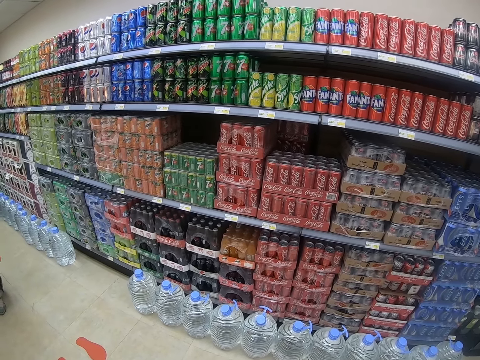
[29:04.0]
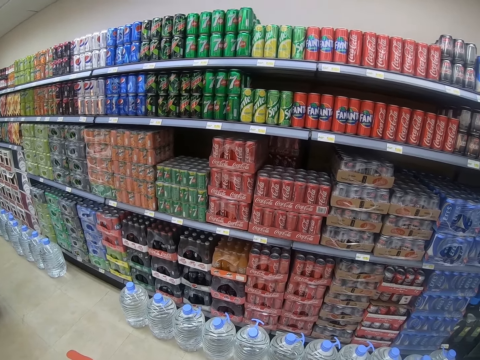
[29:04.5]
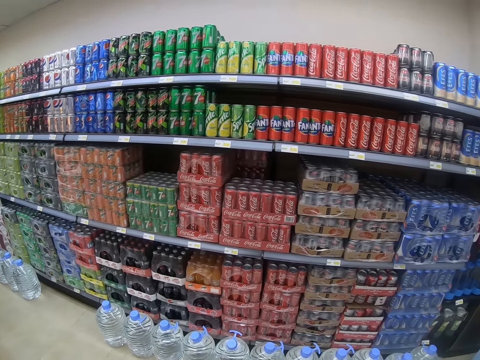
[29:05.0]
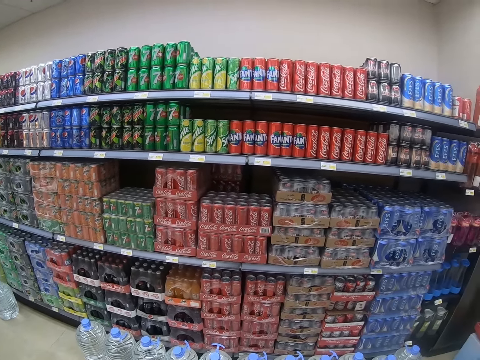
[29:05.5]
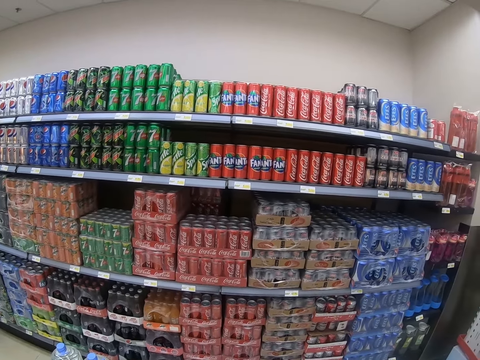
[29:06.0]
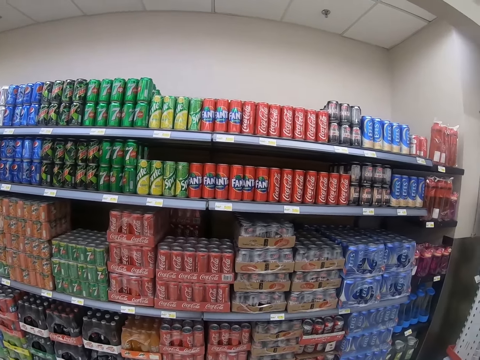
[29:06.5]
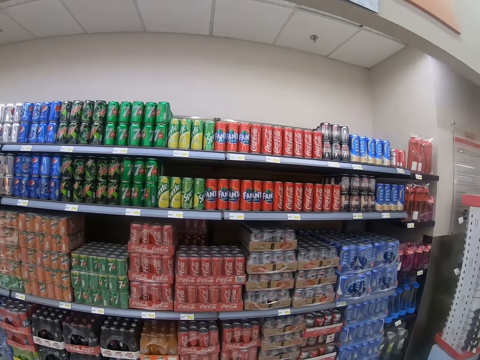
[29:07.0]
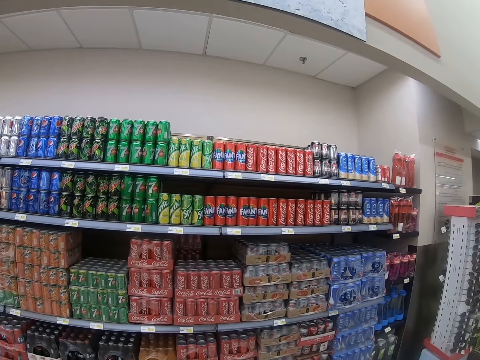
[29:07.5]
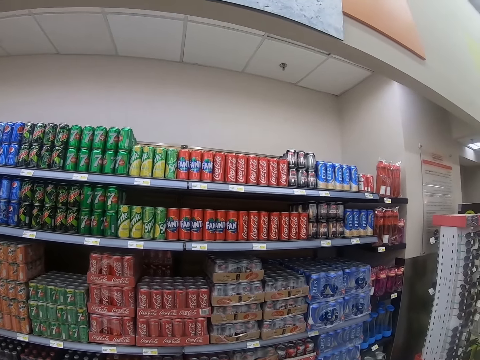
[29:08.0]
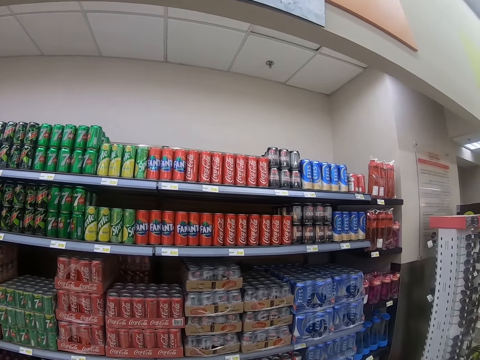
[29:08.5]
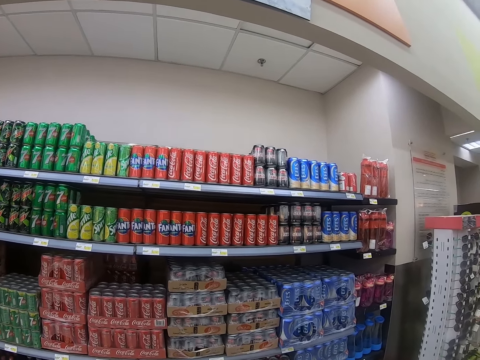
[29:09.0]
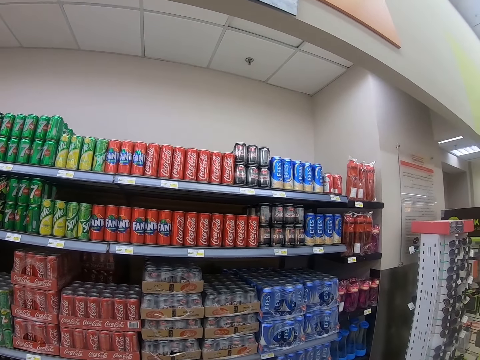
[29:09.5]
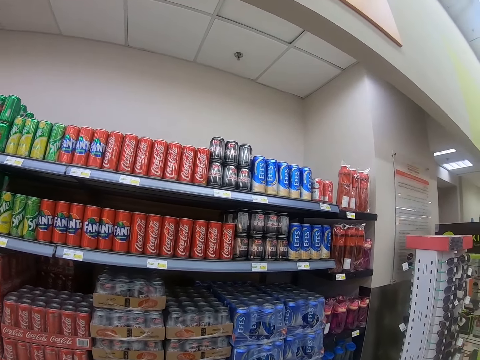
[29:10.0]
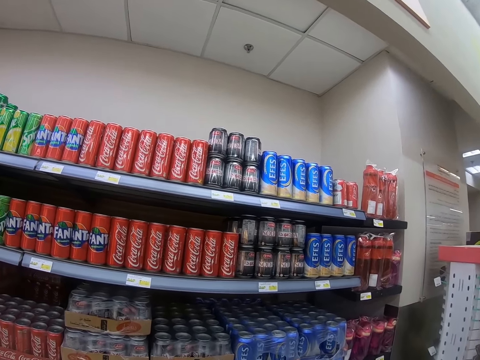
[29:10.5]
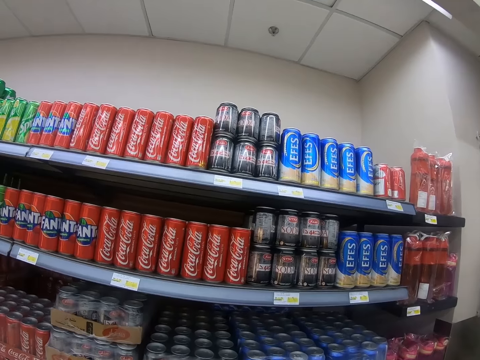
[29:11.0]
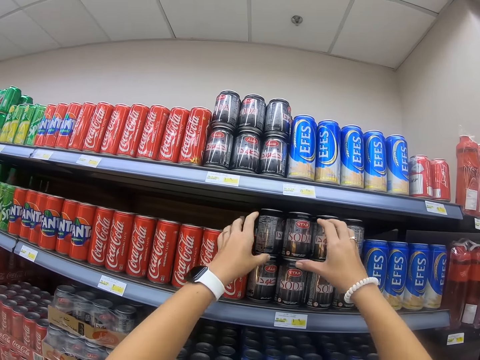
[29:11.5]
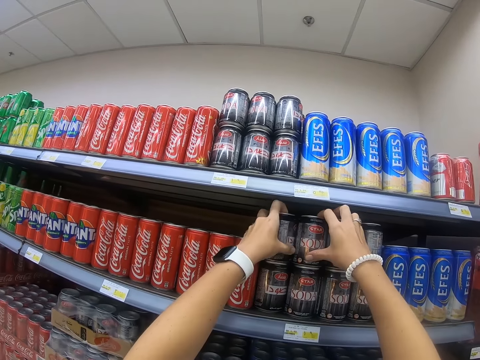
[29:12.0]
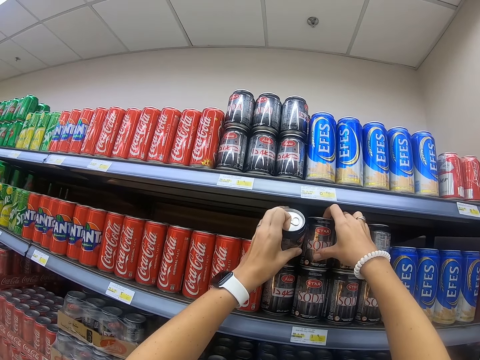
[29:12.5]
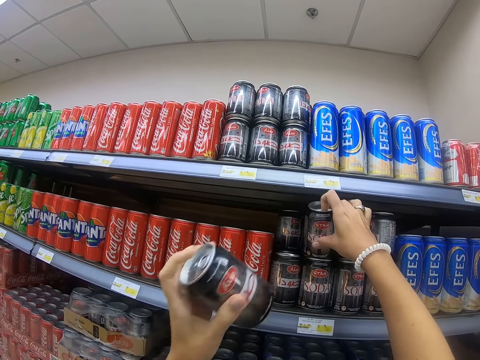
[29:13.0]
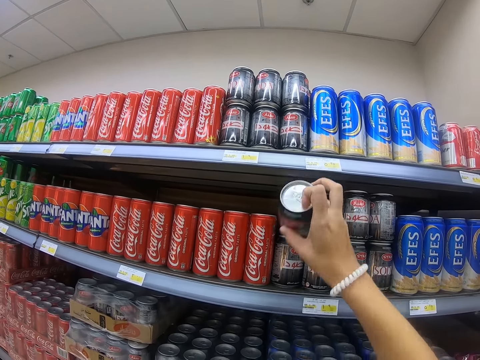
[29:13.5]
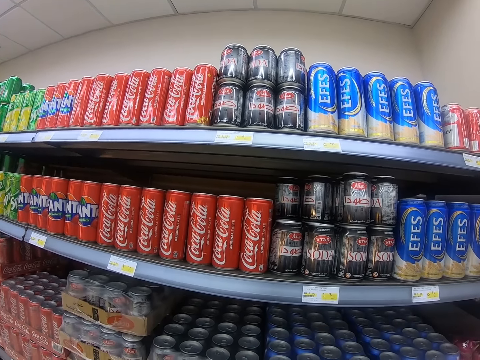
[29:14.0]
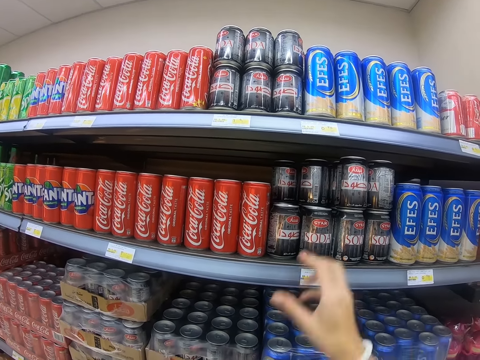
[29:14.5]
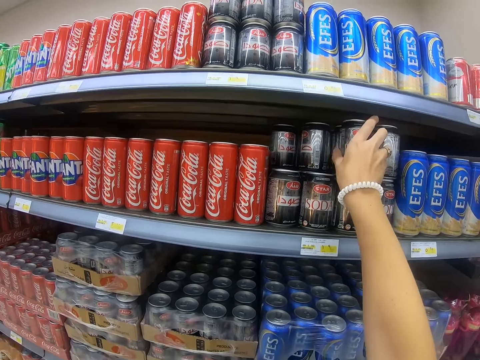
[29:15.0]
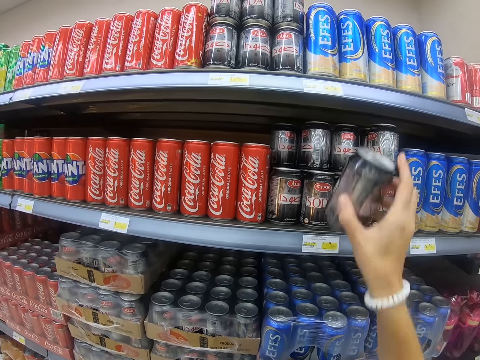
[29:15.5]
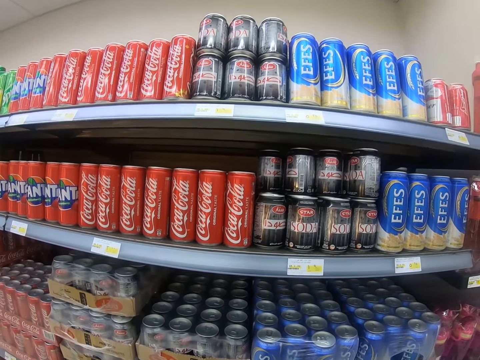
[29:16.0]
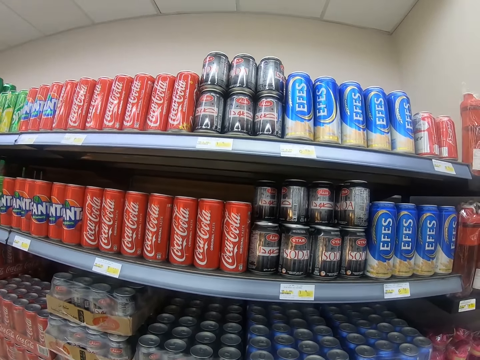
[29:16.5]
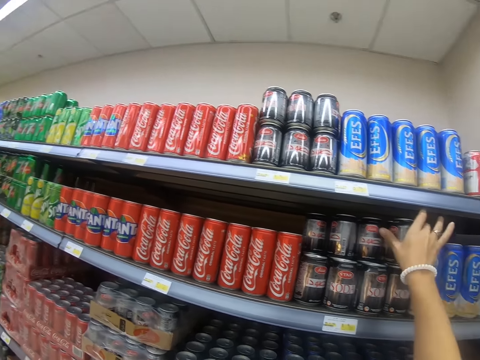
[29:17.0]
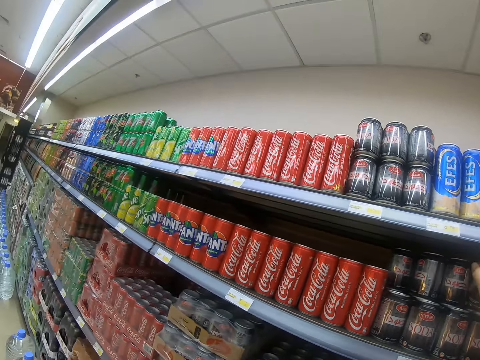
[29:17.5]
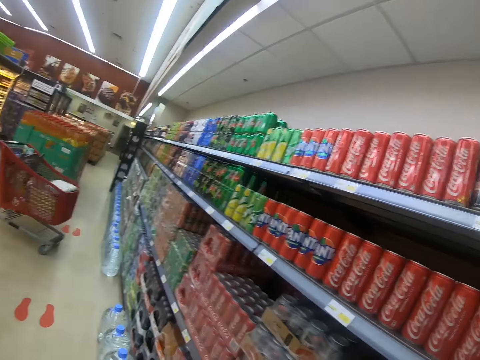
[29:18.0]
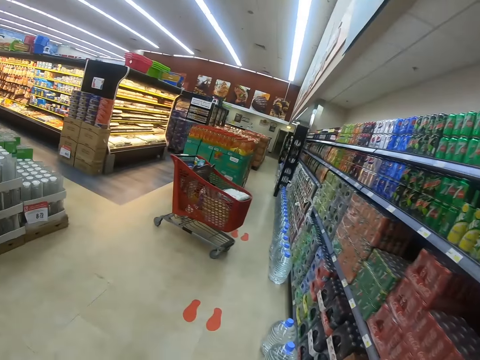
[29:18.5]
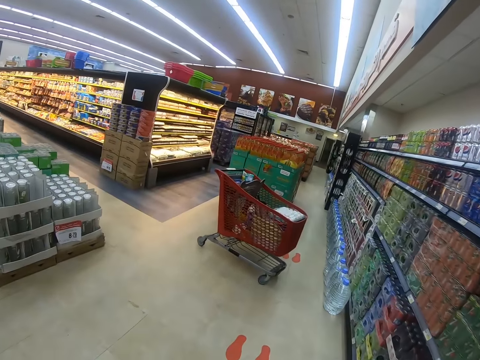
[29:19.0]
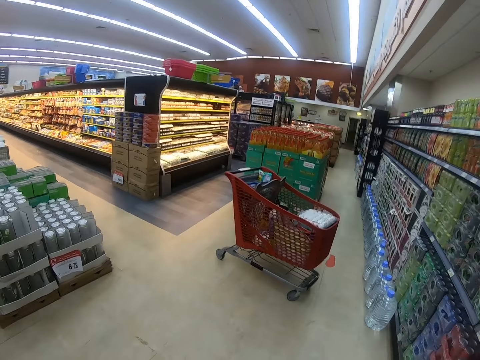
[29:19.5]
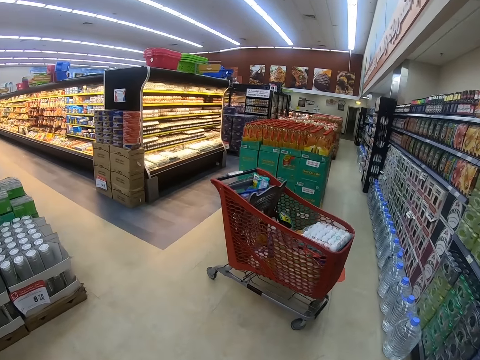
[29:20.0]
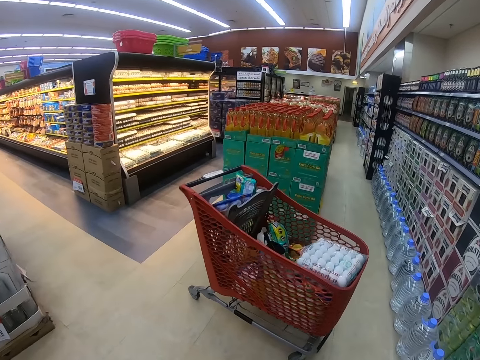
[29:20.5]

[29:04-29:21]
The camera wearer stops around the shelf and looks around the supermarket shelf. They step forward. They pick soda cans. They pick a soda can repeatedly. They step forward. They walk around the supermarket and look around the supermarket shelf.

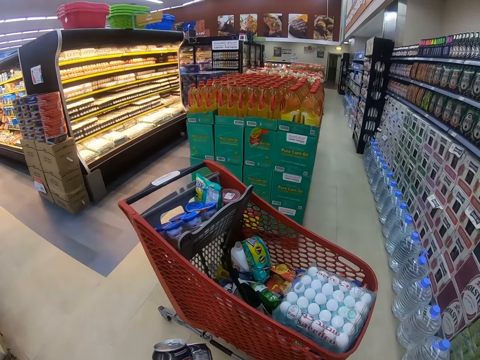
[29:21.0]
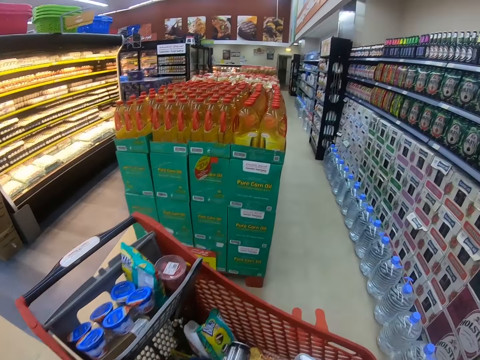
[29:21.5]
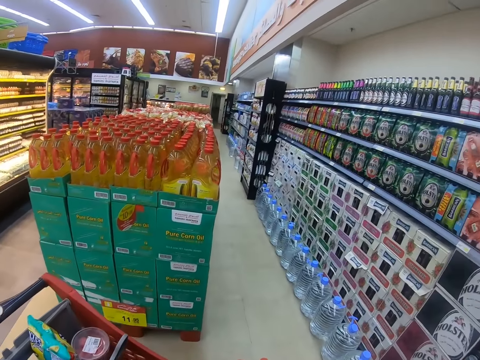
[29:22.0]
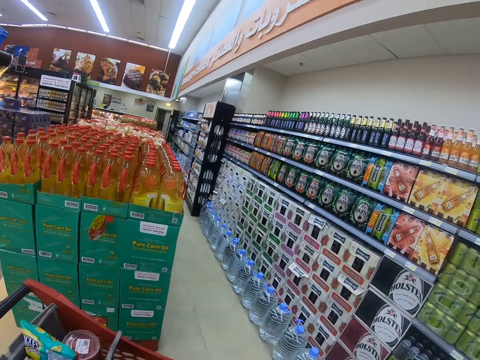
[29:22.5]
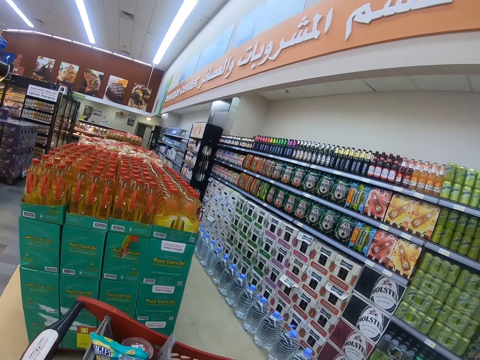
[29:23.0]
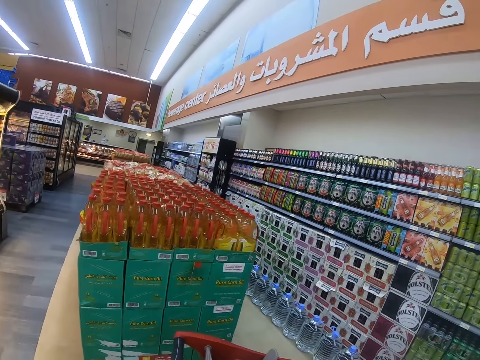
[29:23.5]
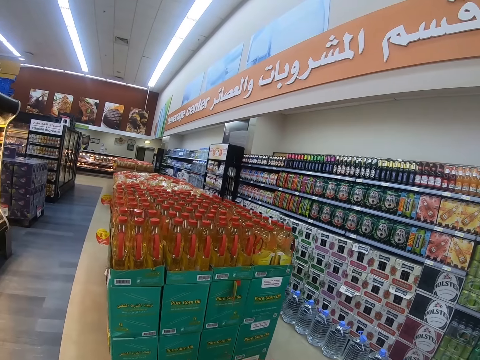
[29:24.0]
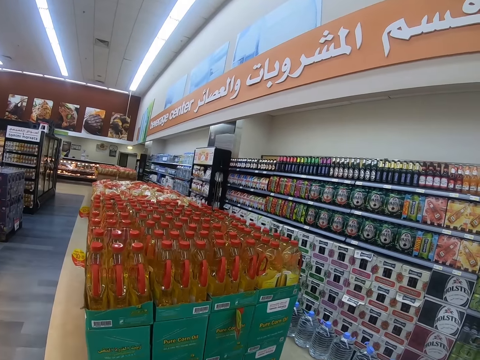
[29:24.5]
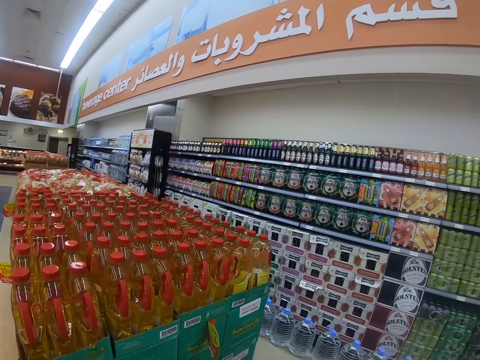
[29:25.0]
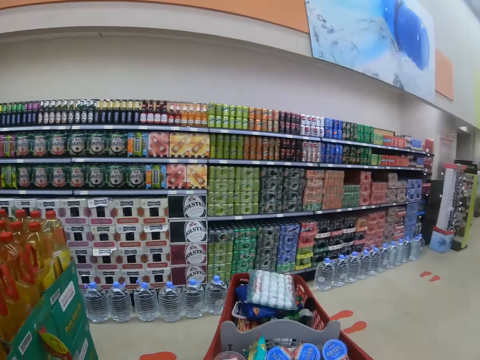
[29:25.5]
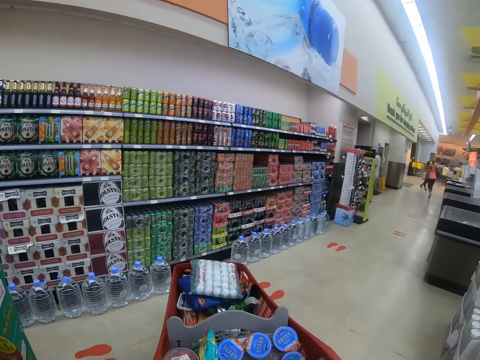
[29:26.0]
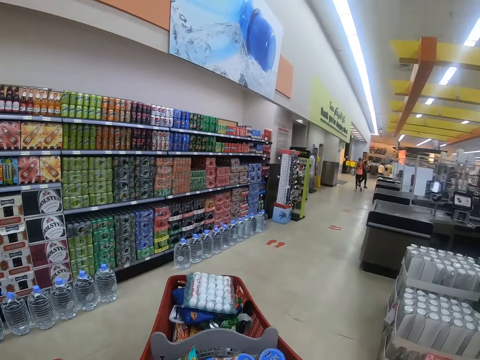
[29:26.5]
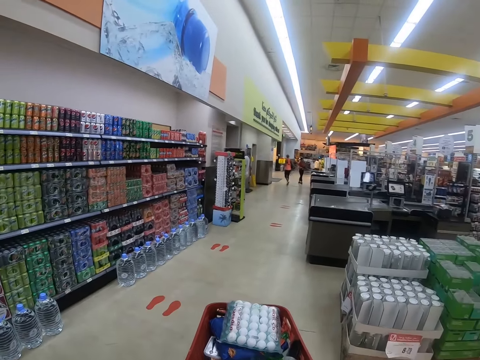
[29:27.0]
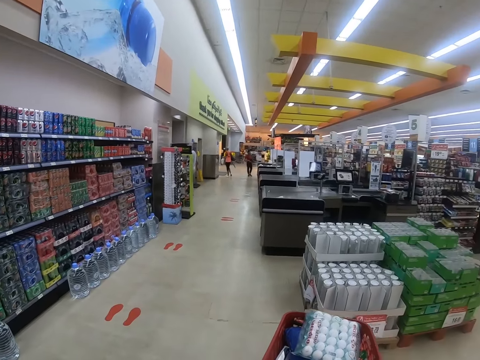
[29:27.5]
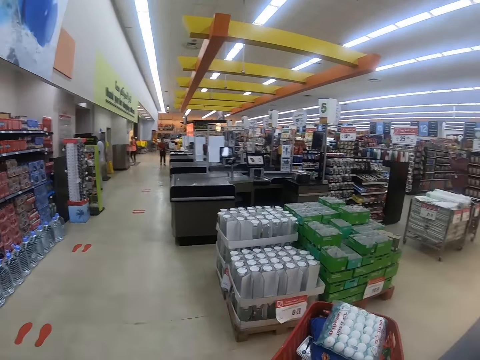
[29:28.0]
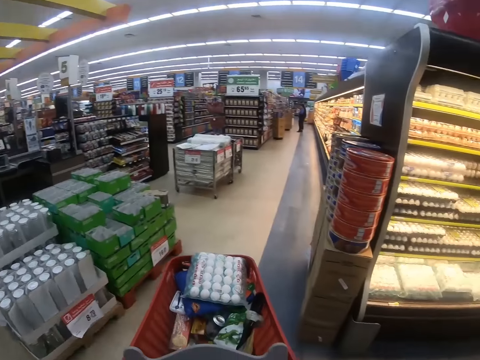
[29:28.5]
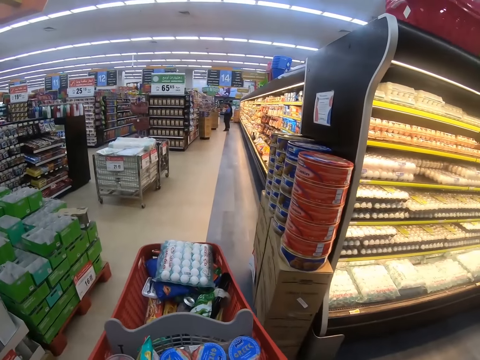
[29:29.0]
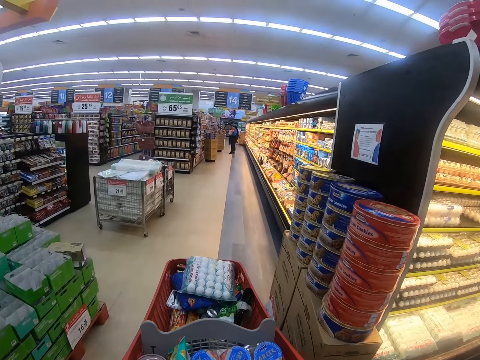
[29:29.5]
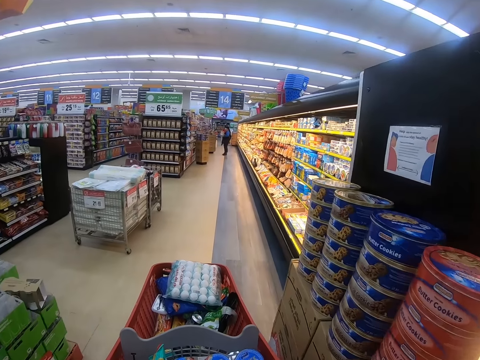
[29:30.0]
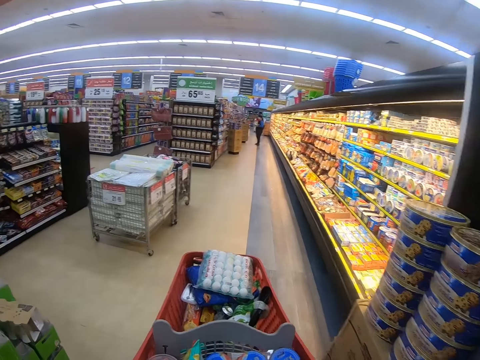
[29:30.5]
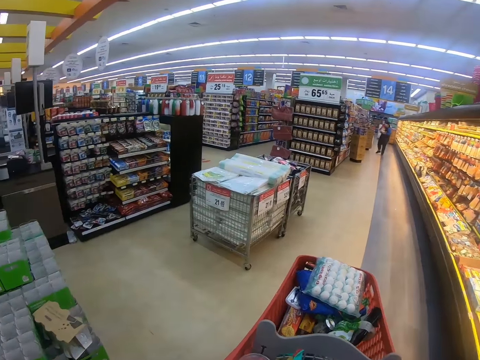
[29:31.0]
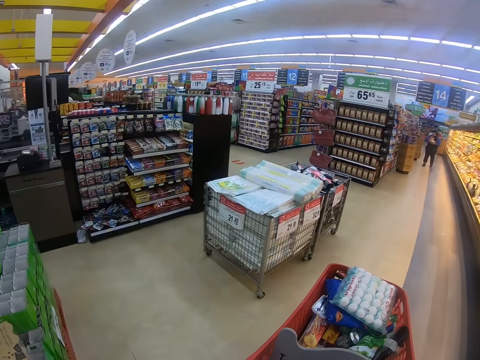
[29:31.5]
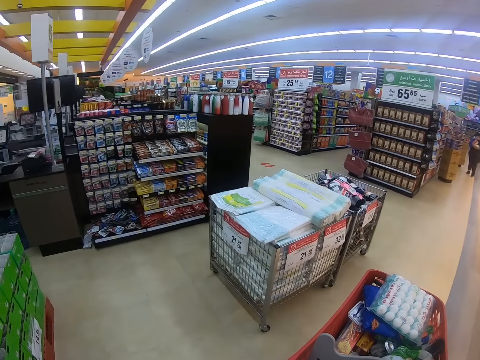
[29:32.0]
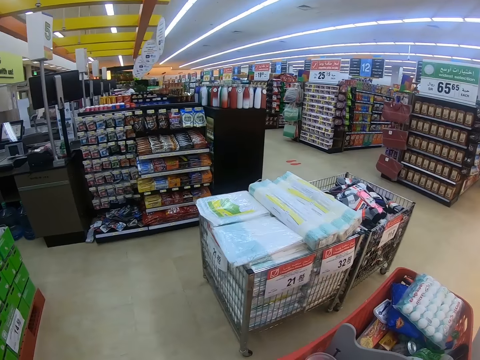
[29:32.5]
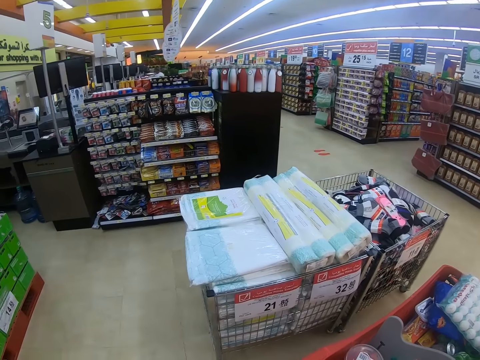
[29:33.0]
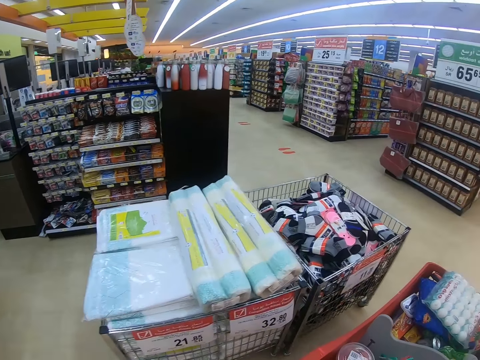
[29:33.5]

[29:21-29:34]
The camera wearer puts the soda cans inside the trolley and pushes the trolley. They walk around the supermarket and look around the supermarket shelf. A man steps forward. Another man steps forward. The camera wearer pulls the trolley around, looks around the supermarket shelf and walks around the supermarket. They push the trolley.
